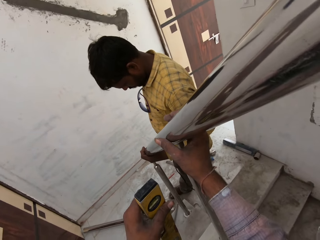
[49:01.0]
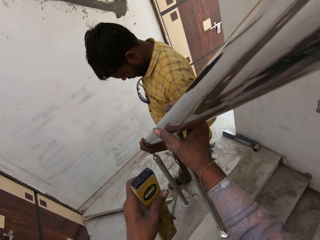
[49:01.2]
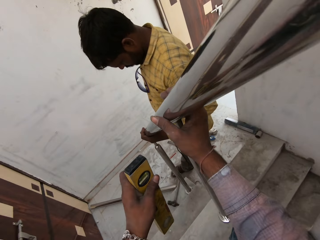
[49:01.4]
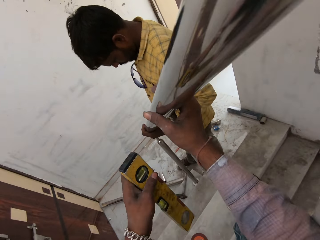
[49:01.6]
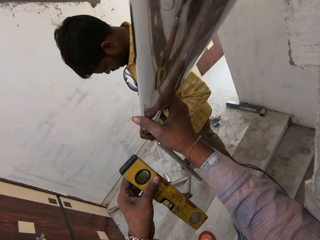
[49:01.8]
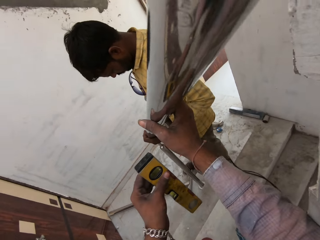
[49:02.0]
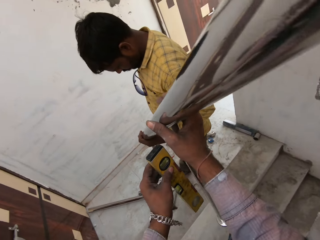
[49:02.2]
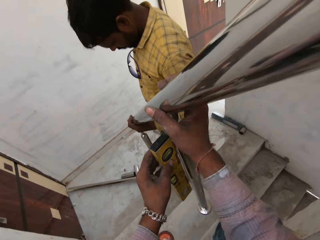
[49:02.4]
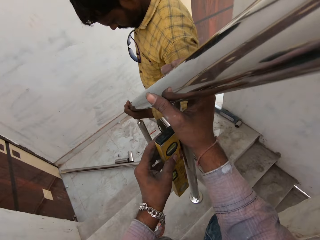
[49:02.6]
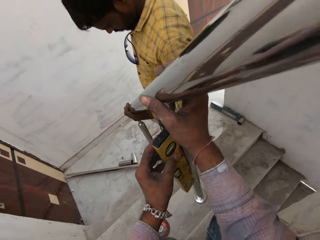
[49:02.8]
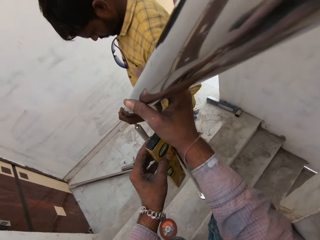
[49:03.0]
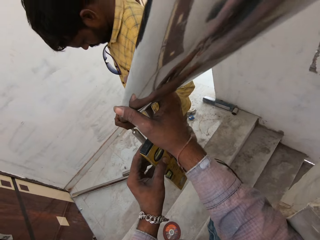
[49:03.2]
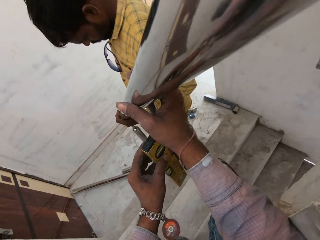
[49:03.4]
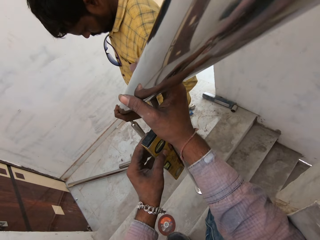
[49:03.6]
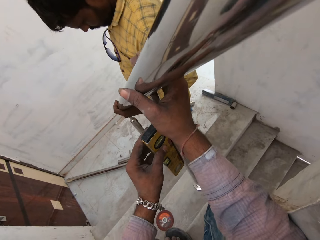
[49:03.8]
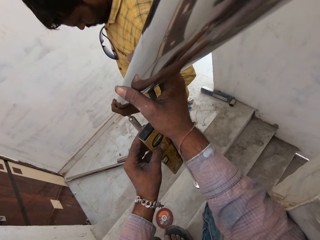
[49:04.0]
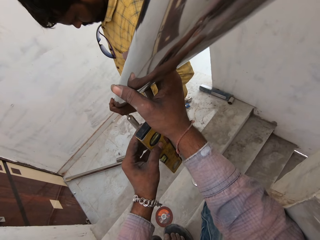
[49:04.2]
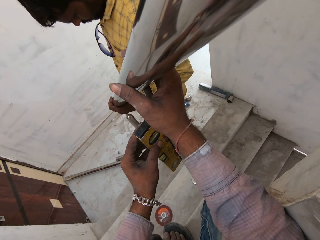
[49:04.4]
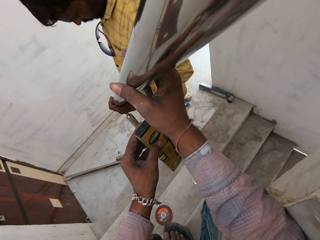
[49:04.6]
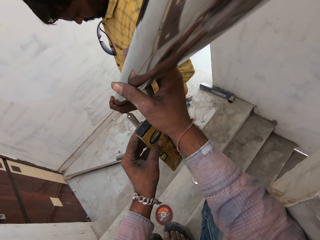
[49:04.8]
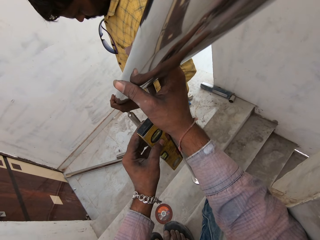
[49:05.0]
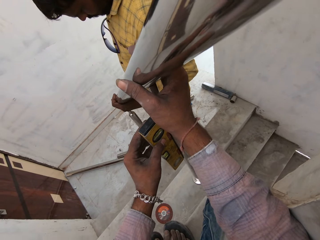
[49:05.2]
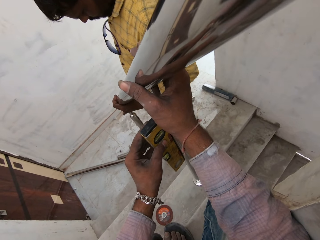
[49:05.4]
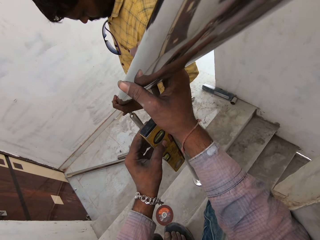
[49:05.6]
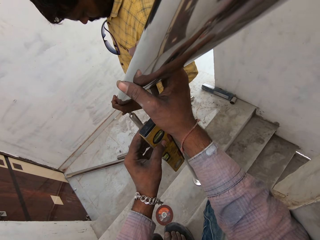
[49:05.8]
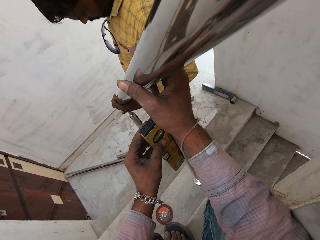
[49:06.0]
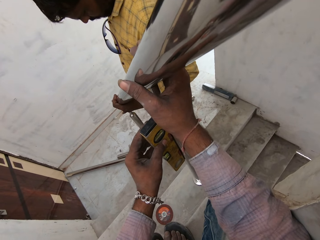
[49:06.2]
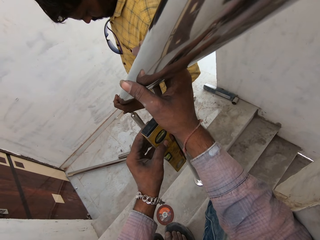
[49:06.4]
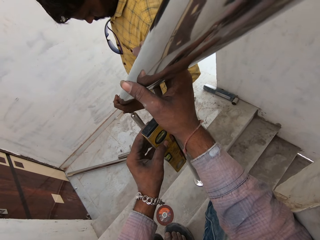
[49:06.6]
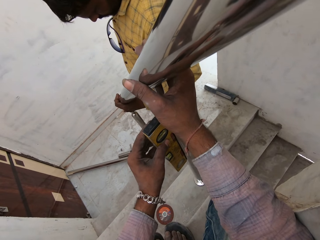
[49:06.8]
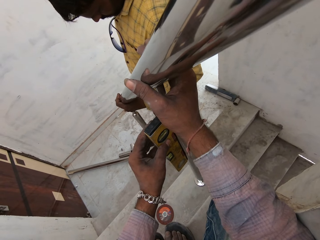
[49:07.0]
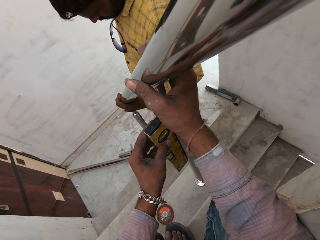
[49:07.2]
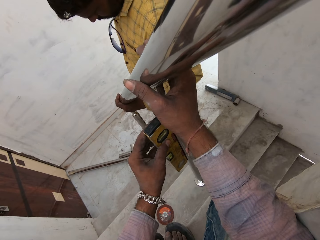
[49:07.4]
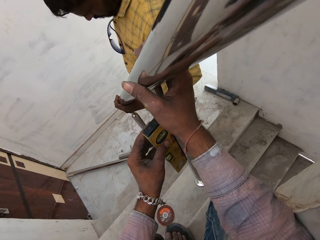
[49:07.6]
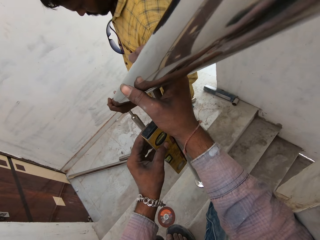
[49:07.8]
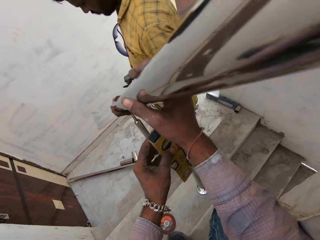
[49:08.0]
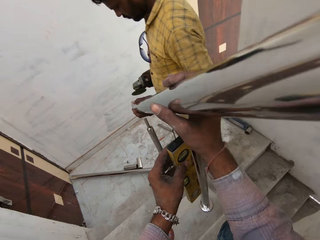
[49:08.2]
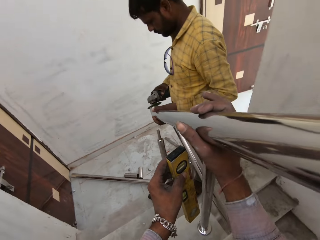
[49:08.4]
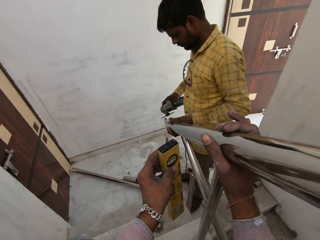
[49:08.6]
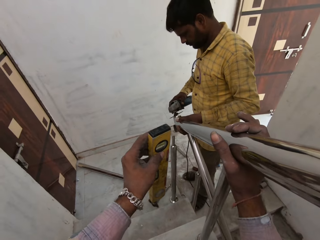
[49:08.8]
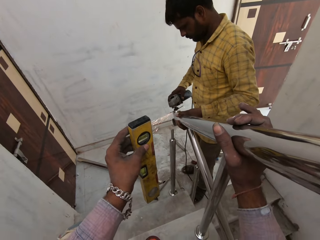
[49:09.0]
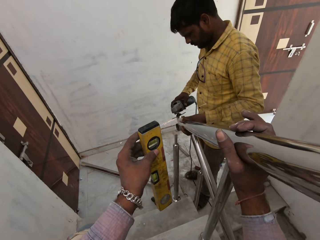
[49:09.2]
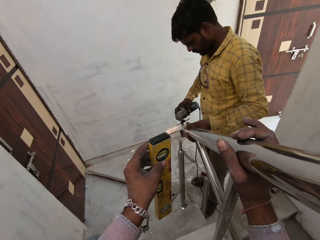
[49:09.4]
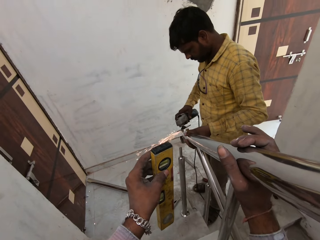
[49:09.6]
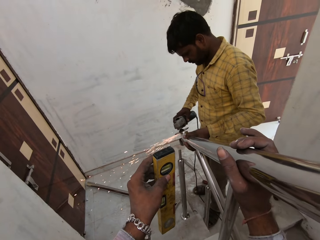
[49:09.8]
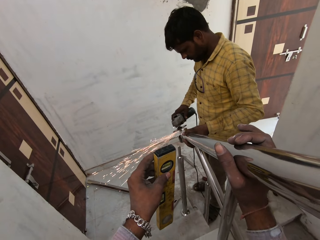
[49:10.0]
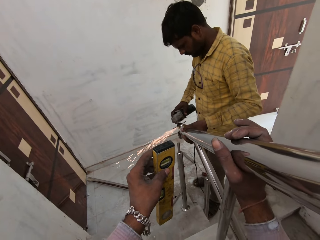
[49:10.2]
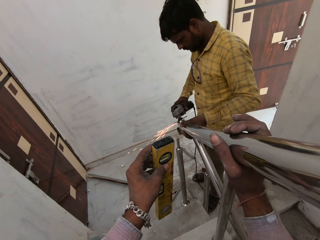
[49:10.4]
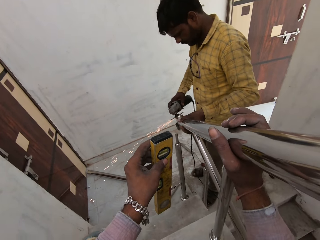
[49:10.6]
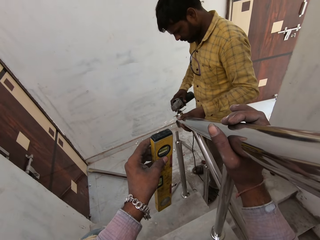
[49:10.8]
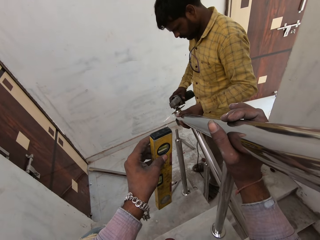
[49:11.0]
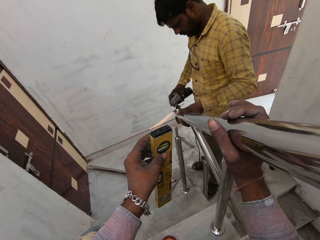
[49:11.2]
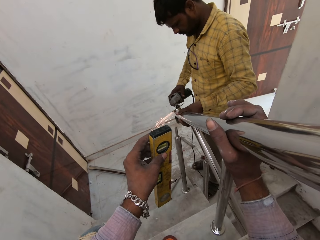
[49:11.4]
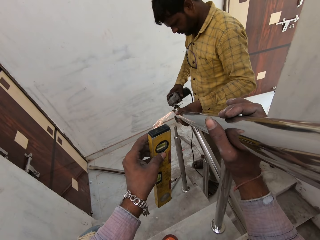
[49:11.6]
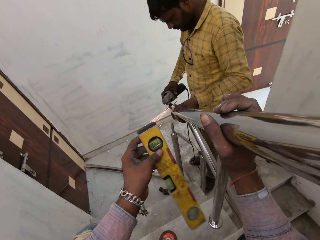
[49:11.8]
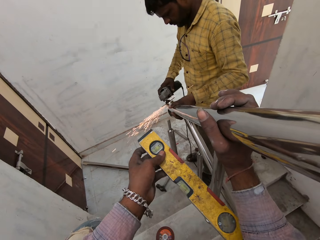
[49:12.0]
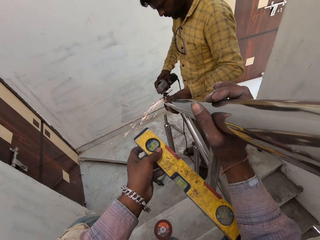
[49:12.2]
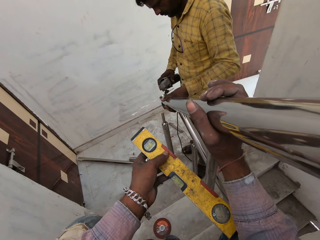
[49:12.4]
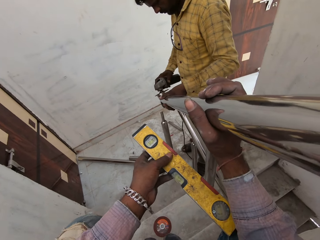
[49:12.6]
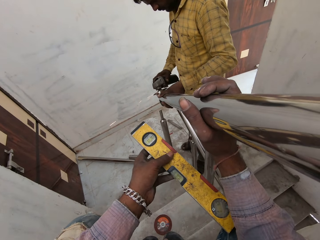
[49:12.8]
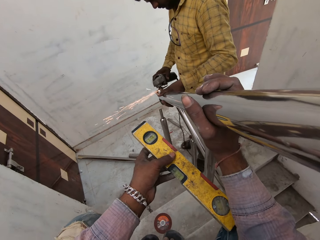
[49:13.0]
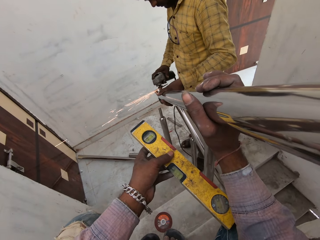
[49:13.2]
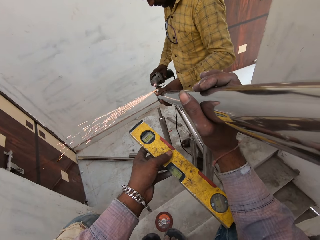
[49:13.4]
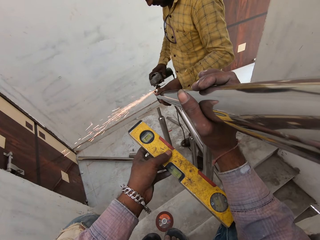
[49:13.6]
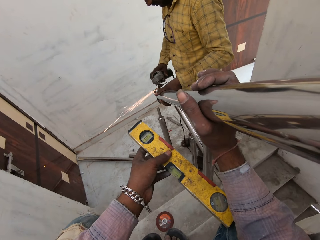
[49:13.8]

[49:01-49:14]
The camera wearer places the spirit level by the handrail of the staircase with his left hand. He measures the steel metal with the level tool. The man moves the metal rod on the handrail of the staircase with his left hand. The camera wearer removes the spirit level from the handrail of the staircase with his left hand. The man starts the angle grinder with his right hand and smoothens the metal tube in his left hand with the angle grinder in his right hand. The camera wearer places the spirit level on his right leg with his left hand.

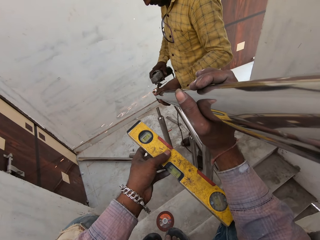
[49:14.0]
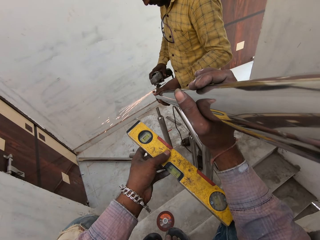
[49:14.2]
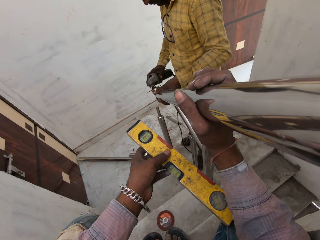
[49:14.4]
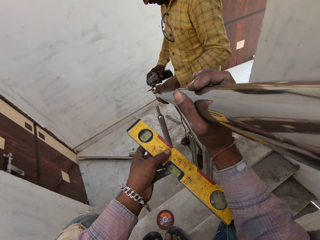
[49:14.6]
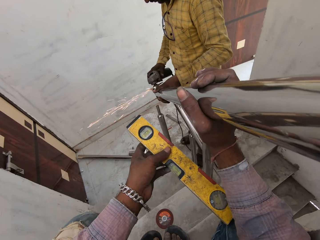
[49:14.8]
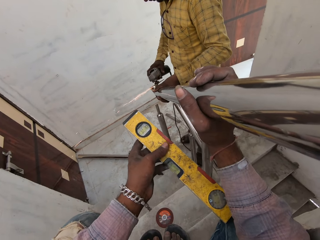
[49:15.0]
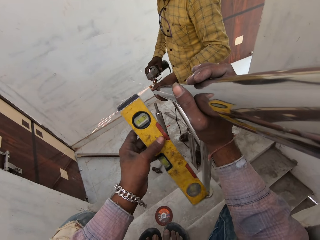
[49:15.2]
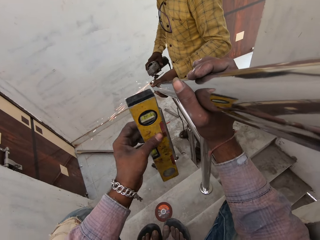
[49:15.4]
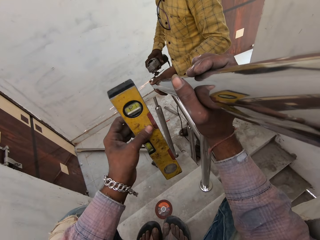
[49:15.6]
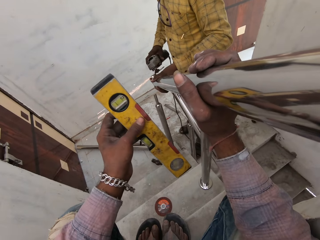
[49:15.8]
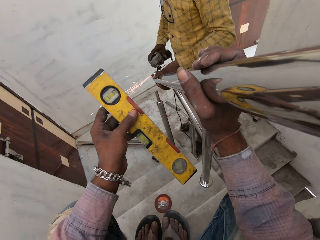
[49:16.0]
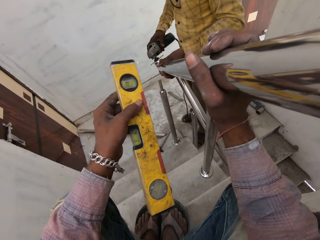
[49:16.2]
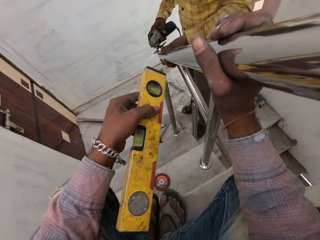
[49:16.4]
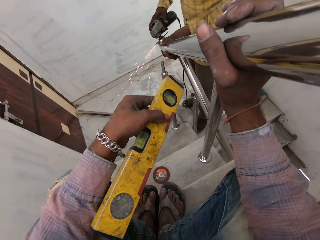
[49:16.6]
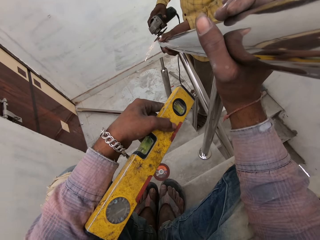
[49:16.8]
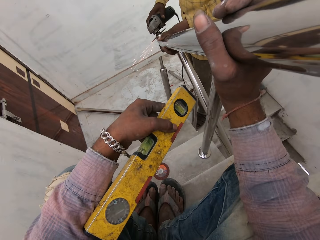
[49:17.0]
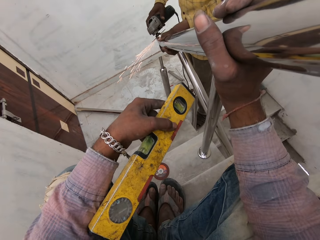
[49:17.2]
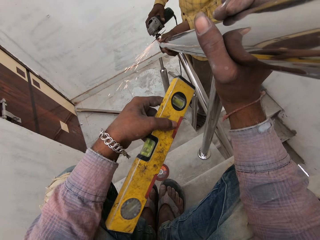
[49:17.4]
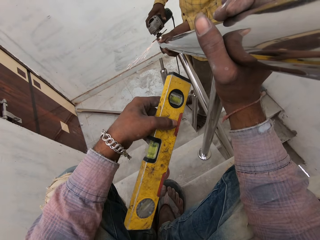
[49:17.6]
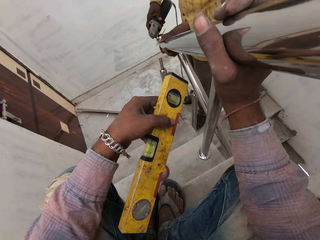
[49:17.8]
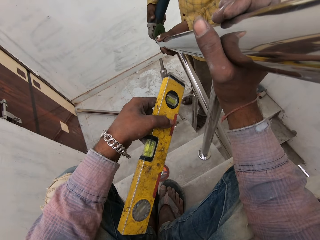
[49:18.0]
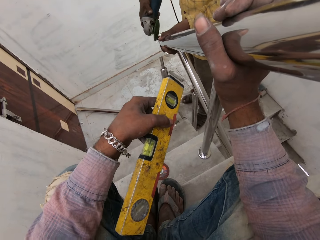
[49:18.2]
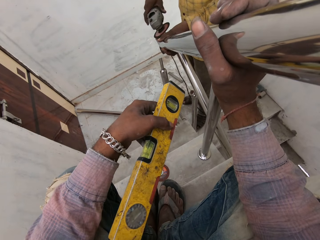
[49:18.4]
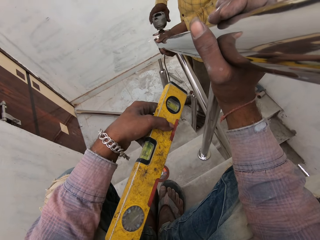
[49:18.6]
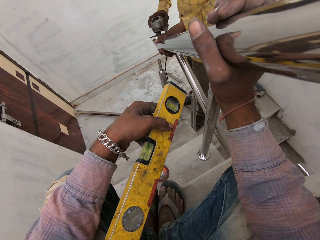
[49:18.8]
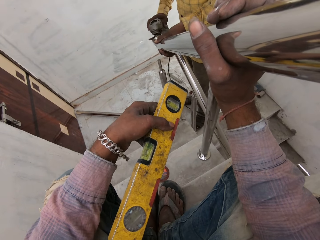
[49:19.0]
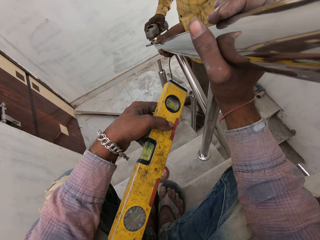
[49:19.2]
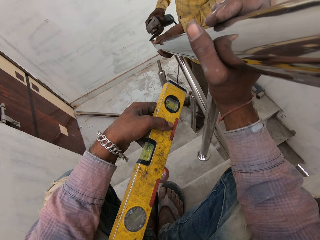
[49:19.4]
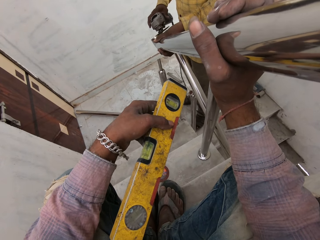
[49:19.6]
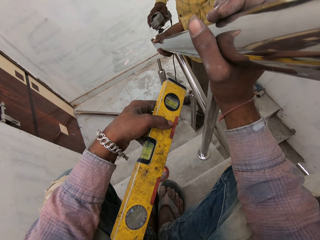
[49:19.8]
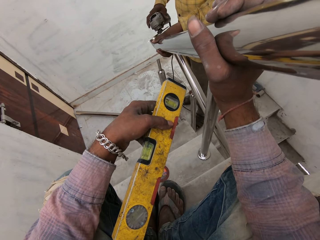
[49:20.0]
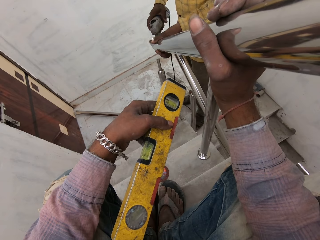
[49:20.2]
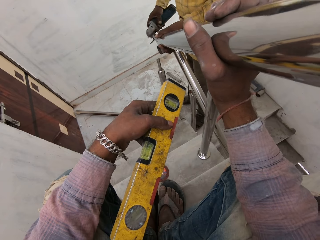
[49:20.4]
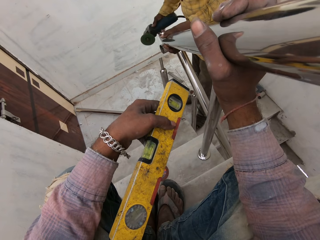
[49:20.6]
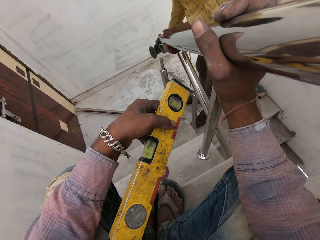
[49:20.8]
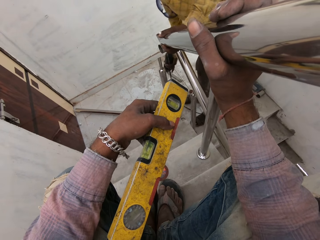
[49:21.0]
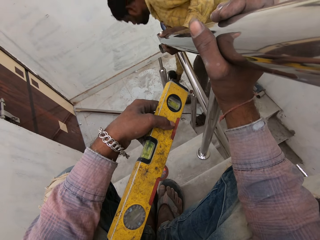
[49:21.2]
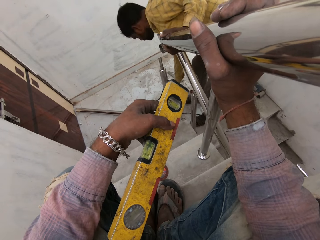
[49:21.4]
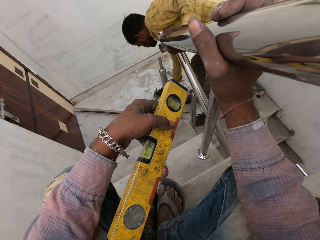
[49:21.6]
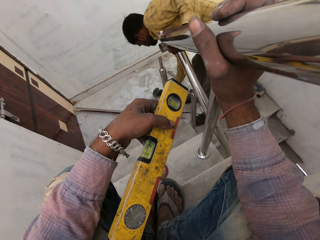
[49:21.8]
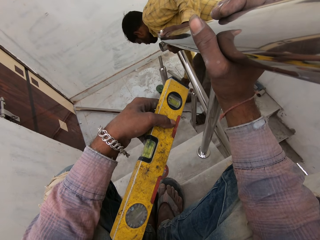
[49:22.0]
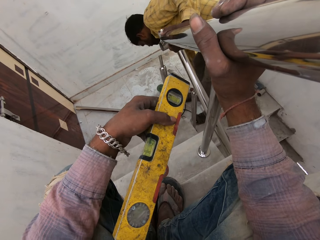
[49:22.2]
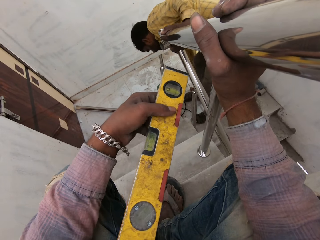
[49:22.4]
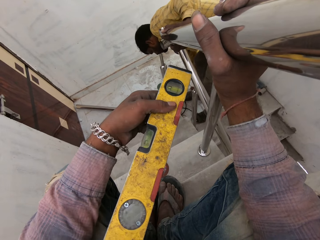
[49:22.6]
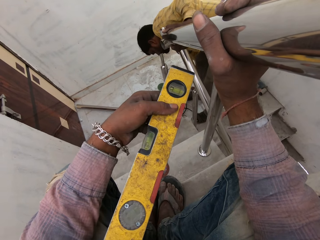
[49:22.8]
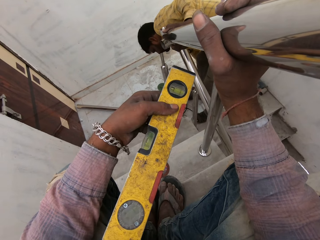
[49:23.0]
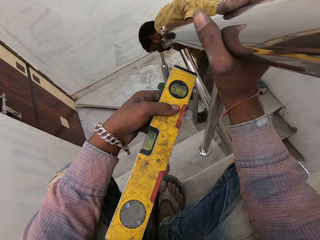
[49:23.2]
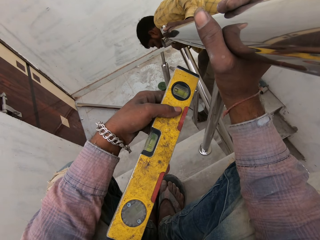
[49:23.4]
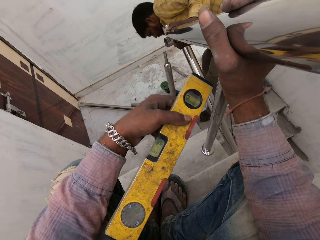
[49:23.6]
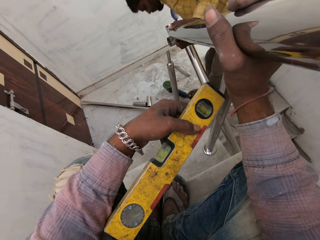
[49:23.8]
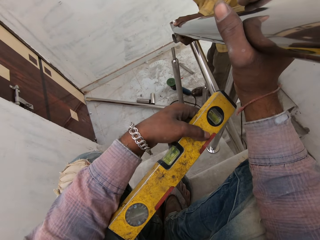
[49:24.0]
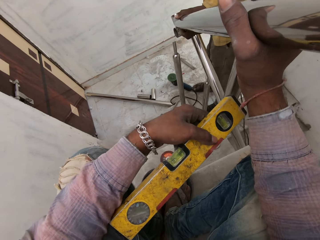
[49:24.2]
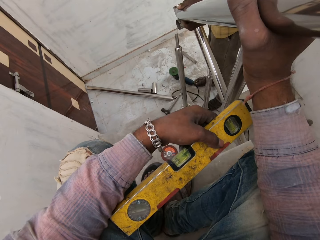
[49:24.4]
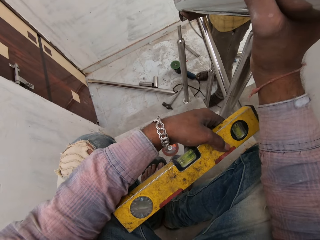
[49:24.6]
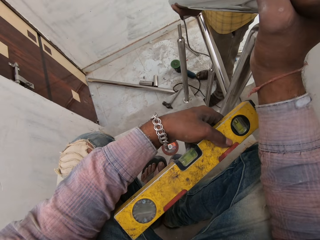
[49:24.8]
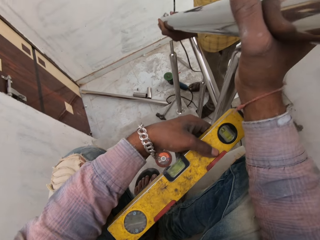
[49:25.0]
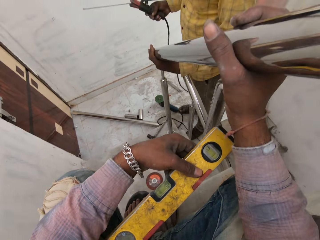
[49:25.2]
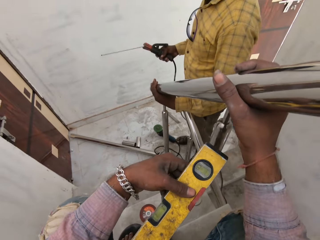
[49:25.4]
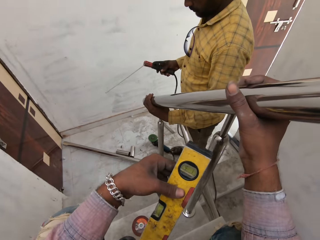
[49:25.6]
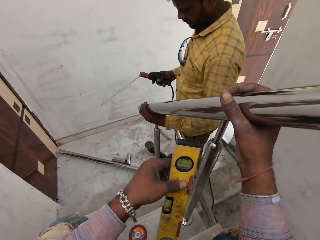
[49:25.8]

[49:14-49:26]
The camera wearer removes the spirit level from his right leg with his left hand. He looks. The man drops the angle grinder on the staircase with his right hand and picks up an electrode holder from the staircase with his right hand.
